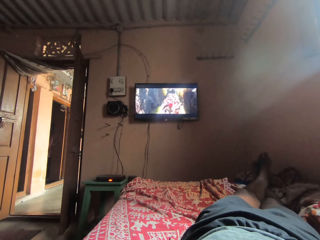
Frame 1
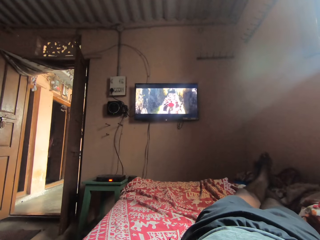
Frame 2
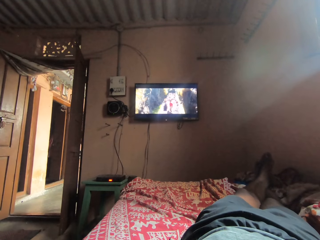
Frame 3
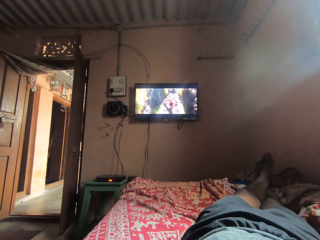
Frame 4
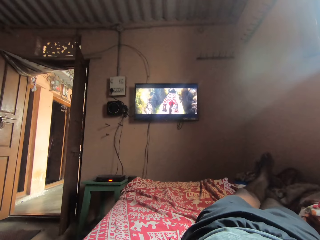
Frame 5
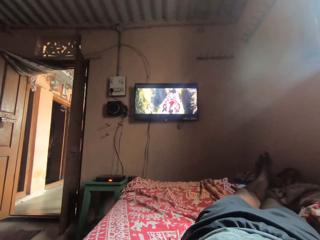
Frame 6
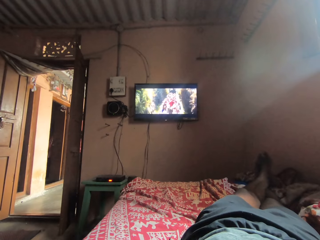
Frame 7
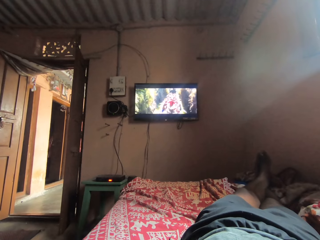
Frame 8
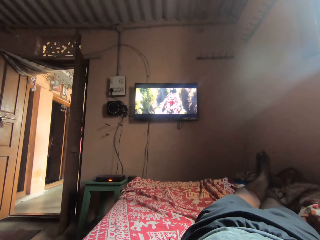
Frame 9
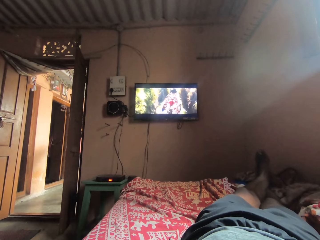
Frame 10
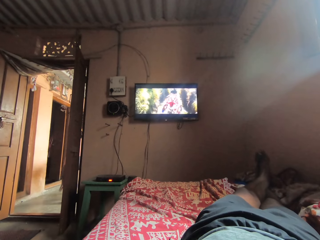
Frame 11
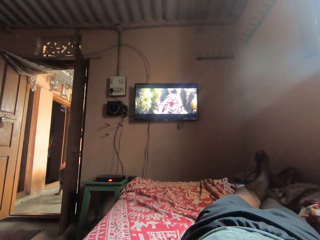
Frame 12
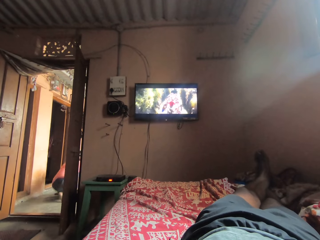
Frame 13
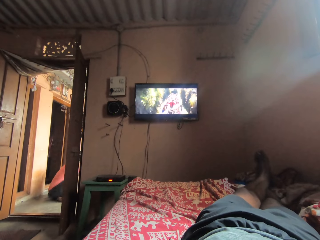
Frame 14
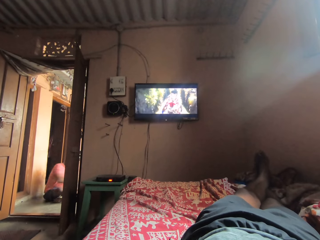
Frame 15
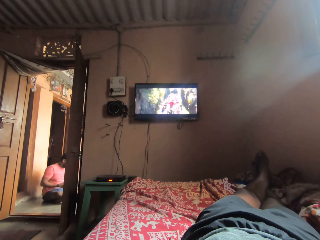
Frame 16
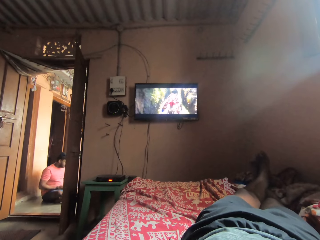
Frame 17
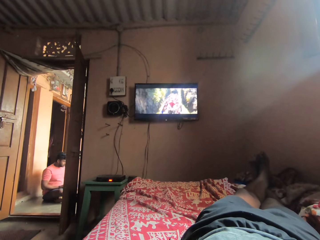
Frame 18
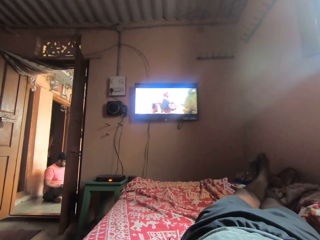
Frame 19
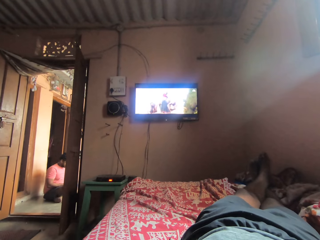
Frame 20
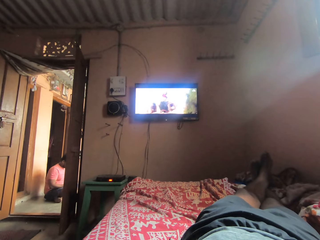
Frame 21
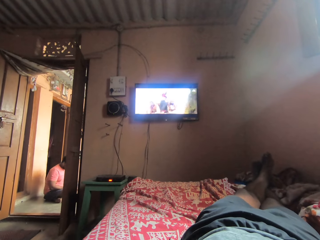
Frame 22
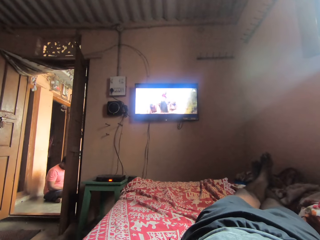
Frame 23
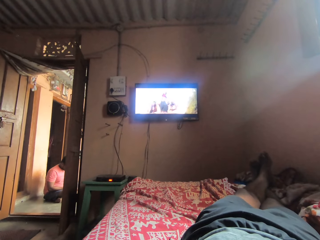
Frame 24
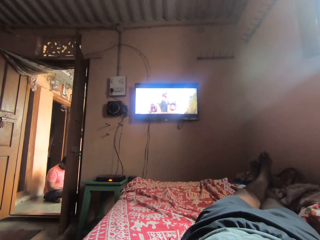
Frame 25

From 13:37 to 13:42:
The camera wearer stares on a television.

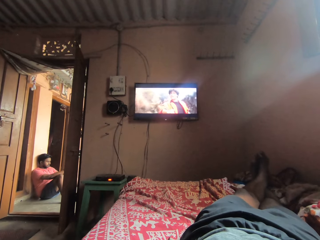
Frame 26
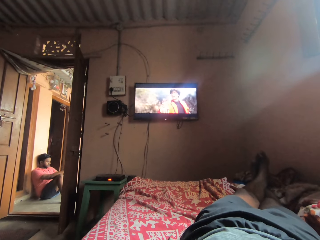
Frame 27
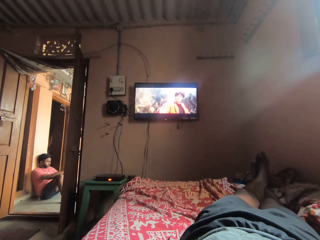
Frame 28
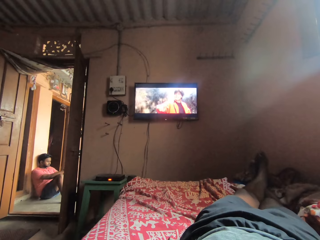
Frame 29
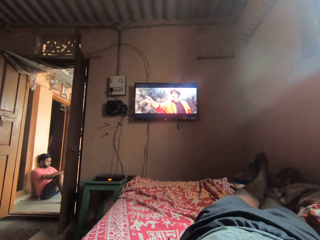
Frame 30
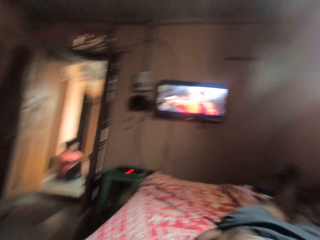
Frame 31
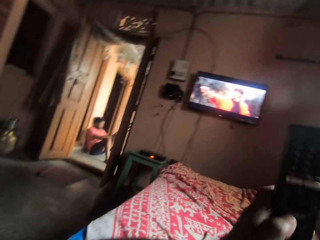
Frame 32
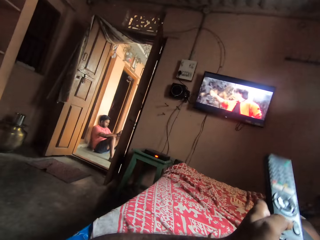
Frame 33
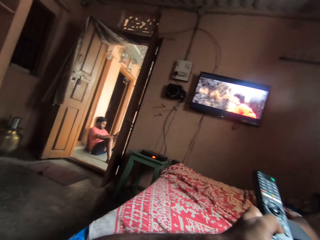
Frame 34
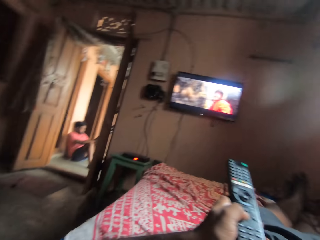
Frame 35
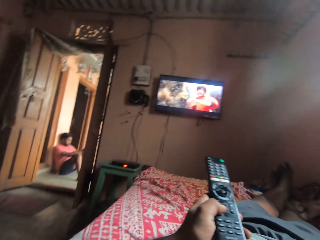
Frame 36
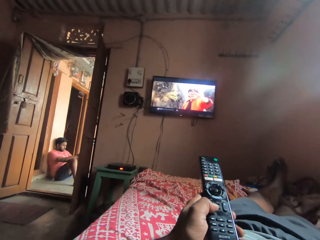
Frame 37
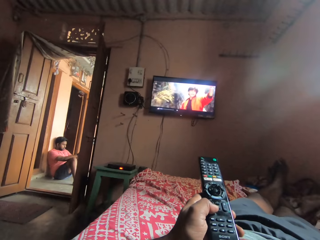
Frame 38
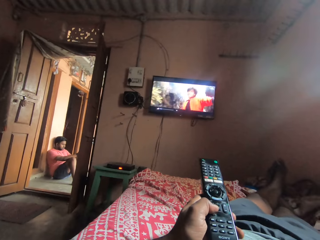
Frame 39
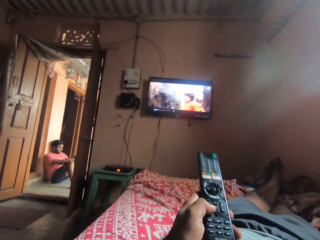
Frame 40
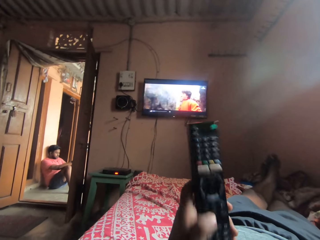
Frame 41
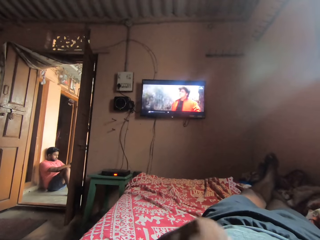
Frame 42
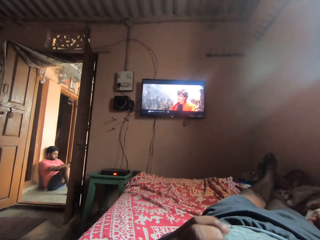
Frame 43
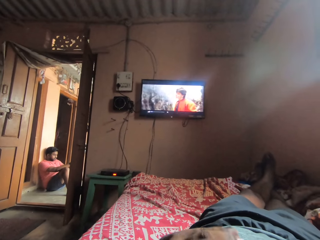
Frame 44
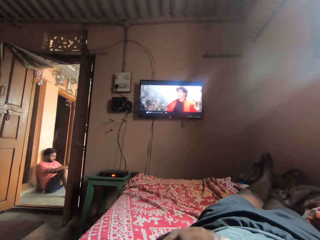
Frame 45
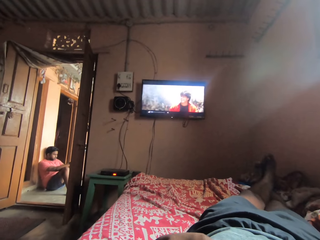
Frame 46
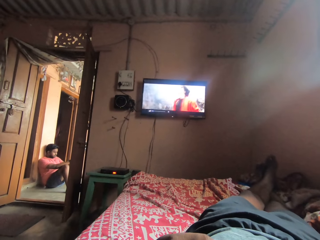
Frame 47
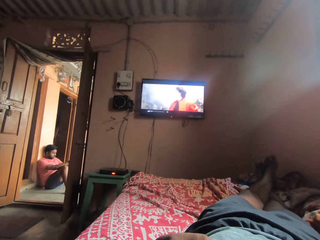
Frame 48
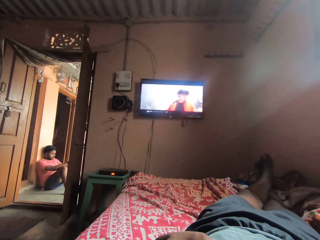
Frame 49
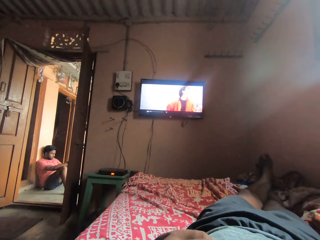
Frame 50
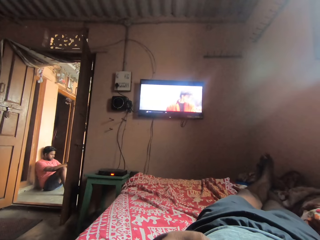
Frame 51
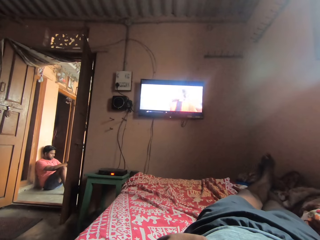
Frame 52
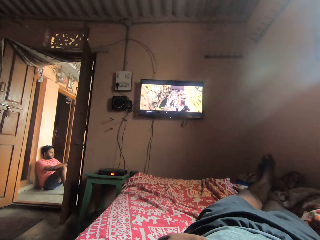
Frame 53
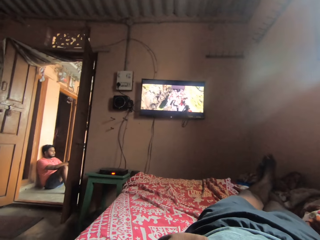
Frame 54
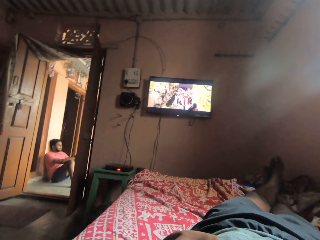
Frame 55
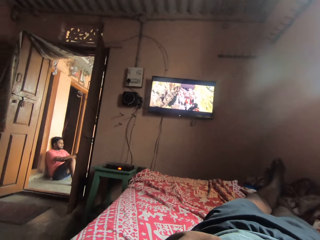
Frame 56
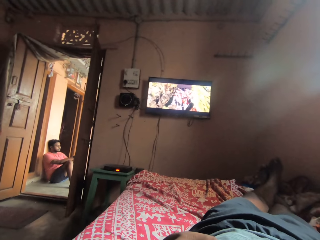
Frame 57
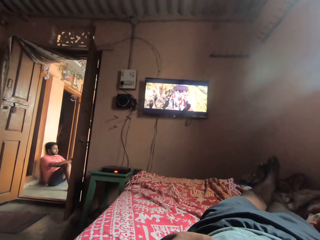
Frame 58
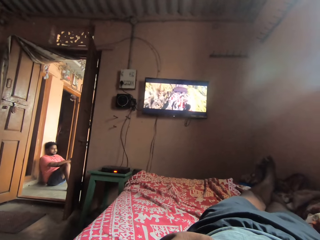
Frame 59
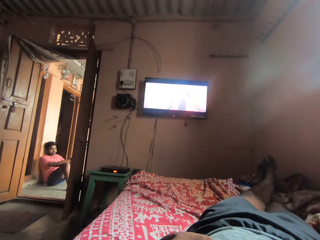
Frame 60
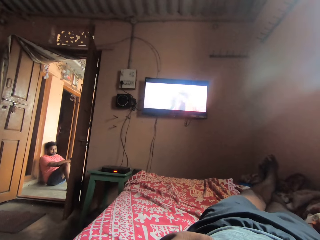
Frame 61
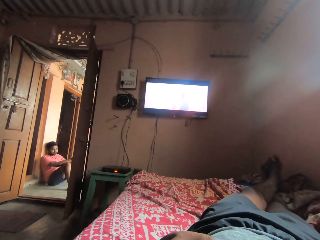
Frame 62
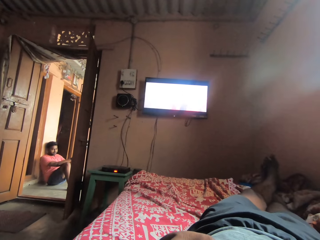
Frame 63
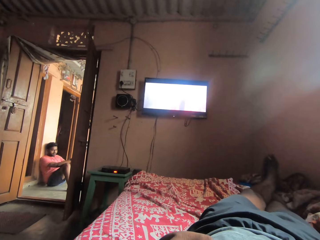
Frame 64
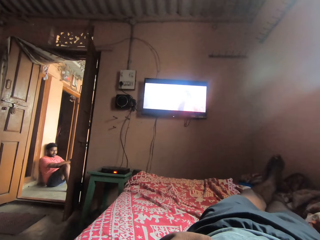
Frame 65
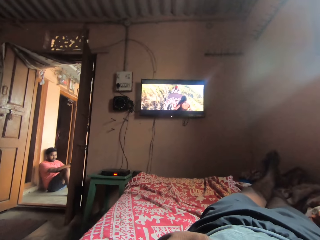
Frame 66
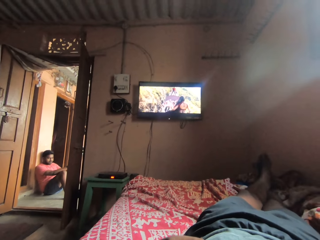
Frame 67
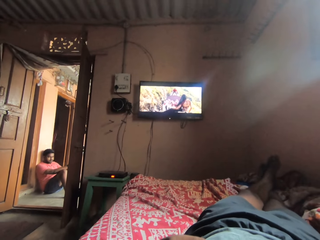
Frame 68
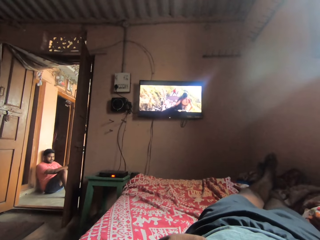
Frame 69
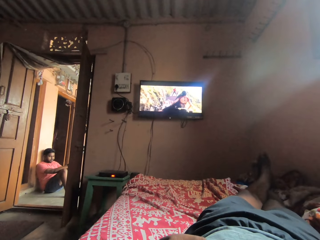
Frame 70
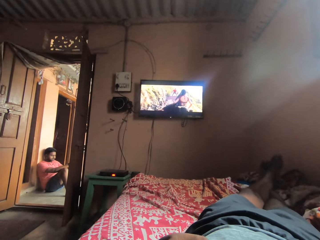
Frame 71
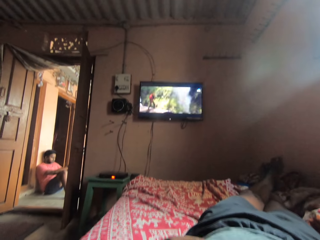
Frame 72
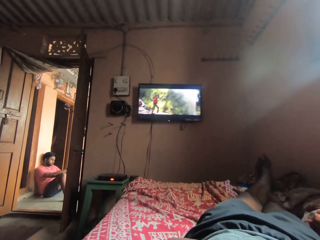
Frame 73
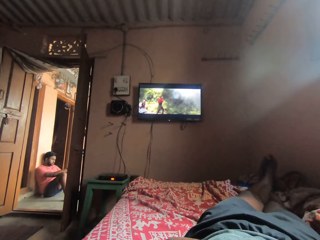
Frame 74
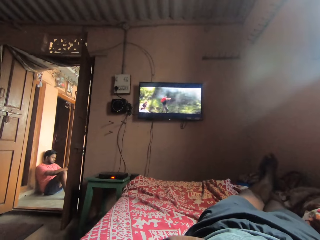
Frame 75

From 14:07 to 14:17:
The camera wearer watches the television. They hold the remote. They watch the television, operate the television, and press the remote volume button.

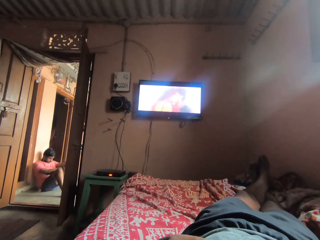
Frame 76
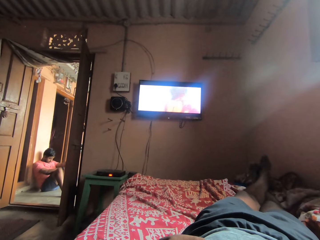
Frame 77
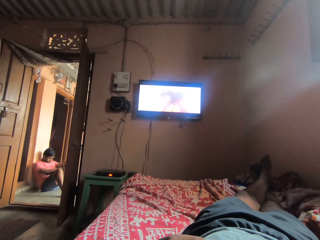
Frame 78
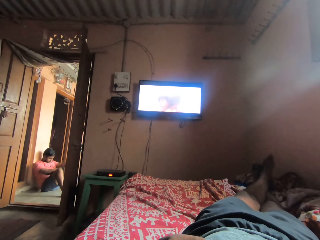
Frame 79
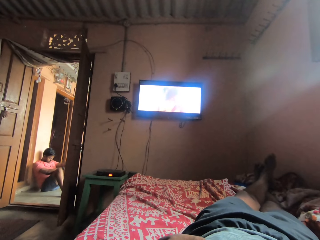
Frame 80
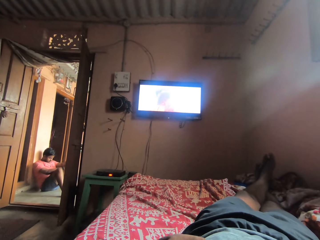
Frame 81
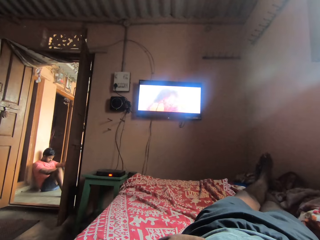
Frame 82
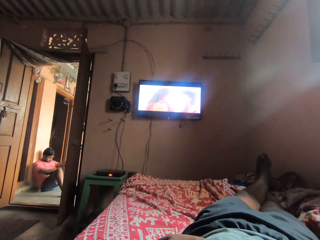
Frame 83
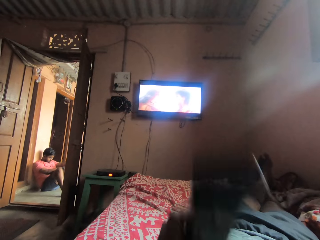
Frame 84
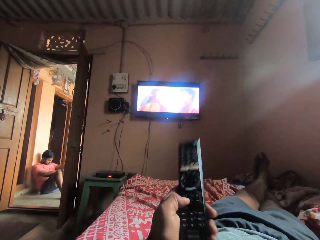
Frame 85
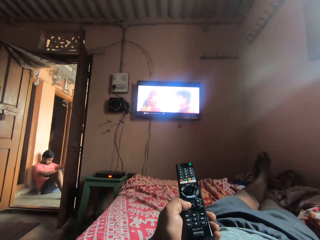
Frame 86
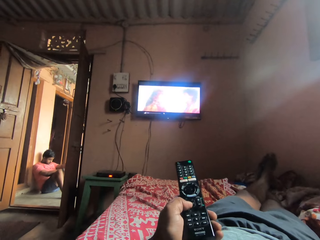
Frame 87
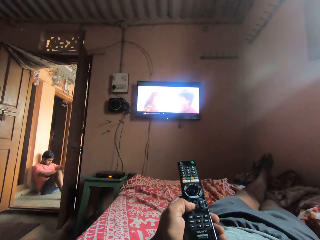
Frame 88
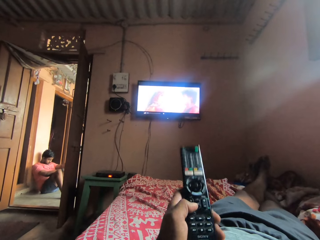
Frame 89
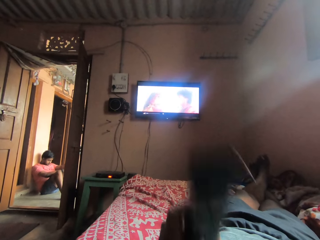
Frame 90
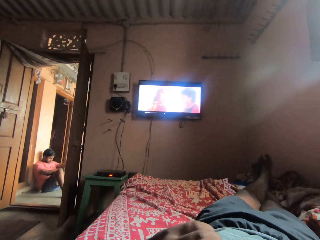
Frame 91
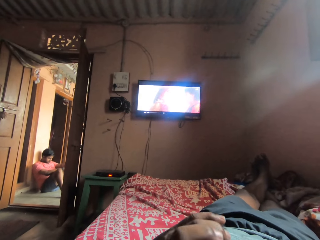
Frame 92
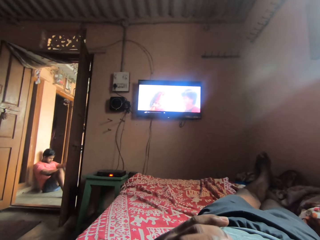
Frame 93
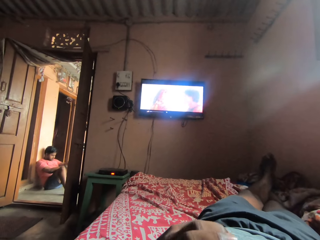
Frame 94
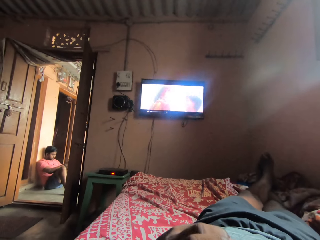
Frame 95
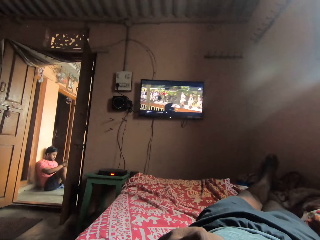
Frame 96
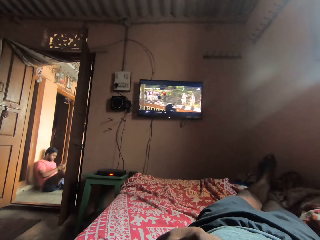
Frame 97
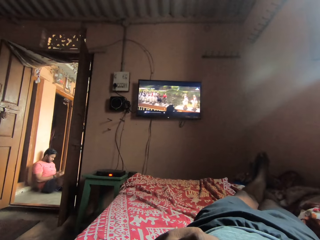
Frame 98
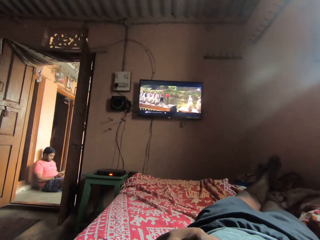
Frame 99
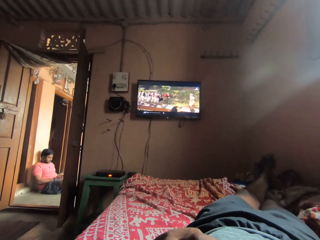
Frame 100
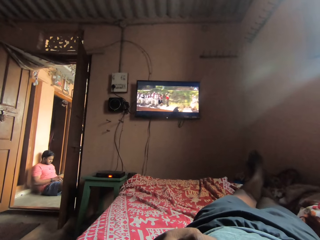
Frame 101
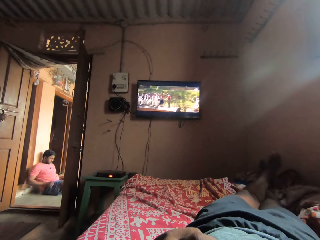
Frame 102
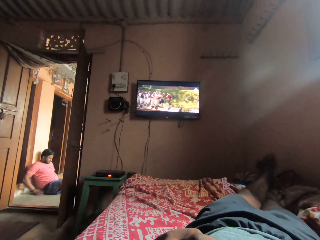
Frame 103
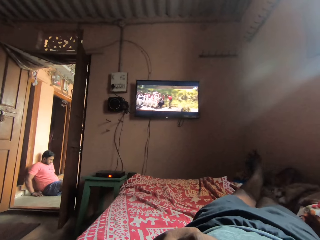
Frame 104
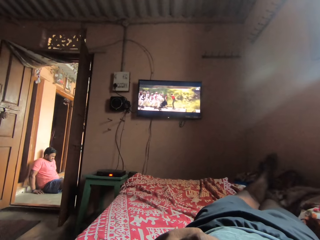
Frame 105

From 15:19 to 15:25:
The camera wearer watches the television. They hold the remote. They watch the television, operate the television, and press the remote volume button.
